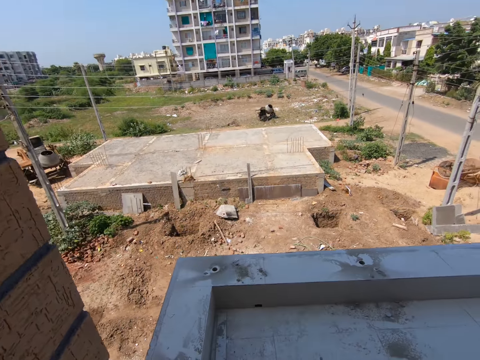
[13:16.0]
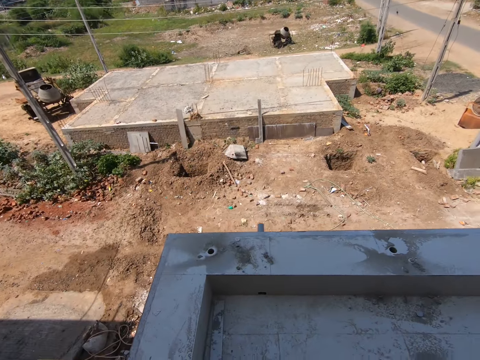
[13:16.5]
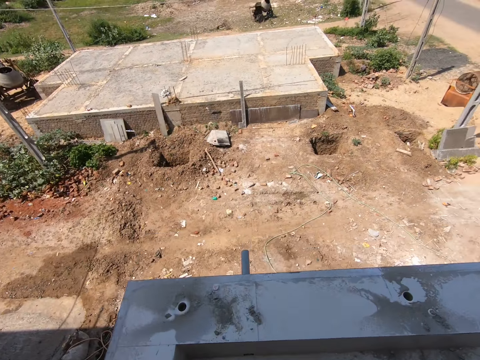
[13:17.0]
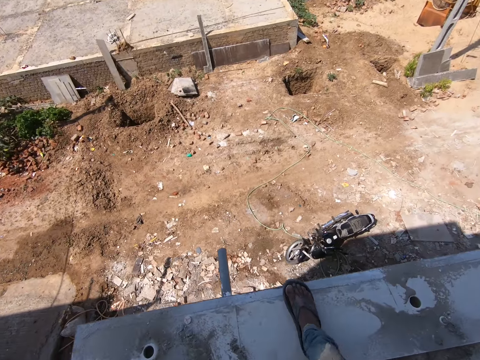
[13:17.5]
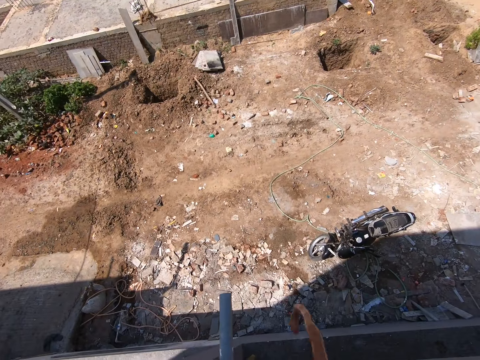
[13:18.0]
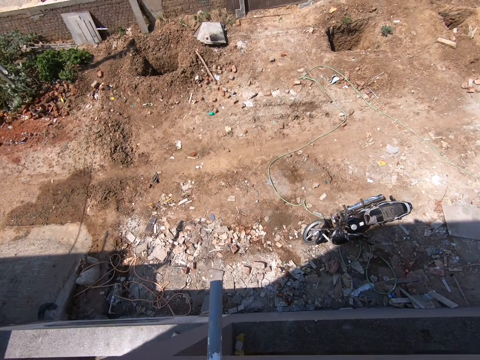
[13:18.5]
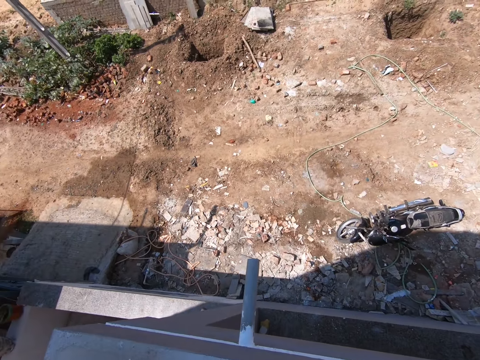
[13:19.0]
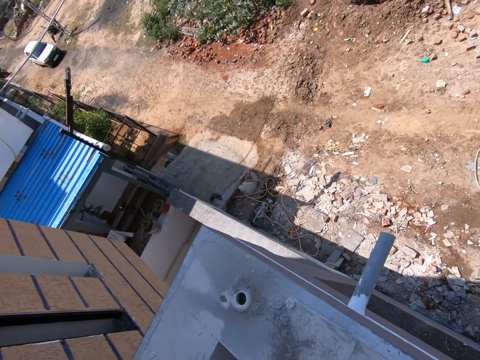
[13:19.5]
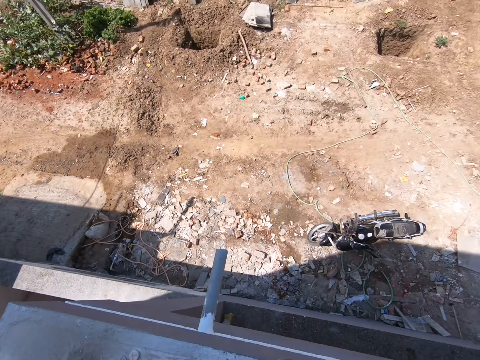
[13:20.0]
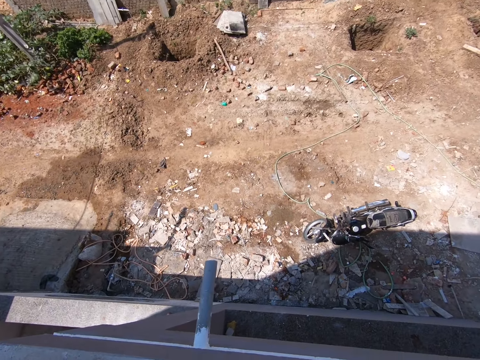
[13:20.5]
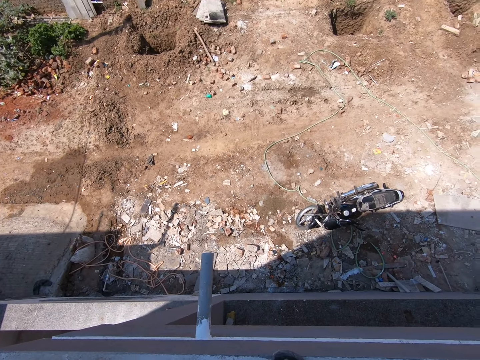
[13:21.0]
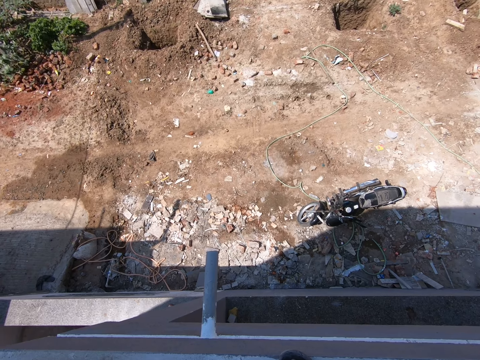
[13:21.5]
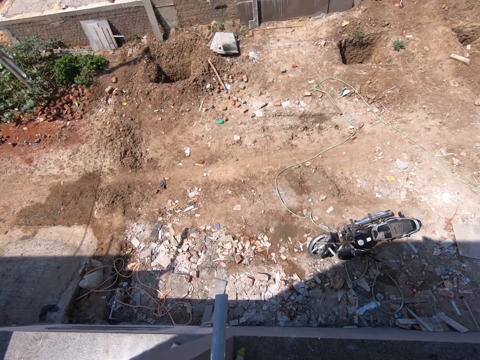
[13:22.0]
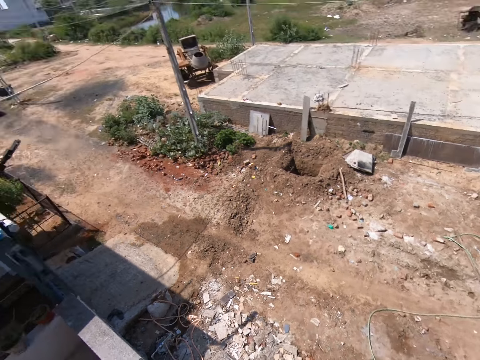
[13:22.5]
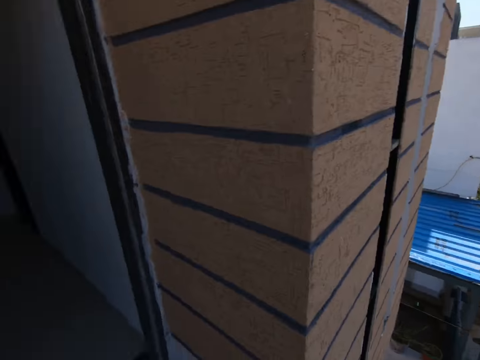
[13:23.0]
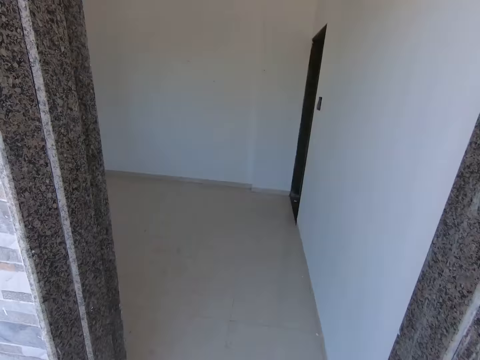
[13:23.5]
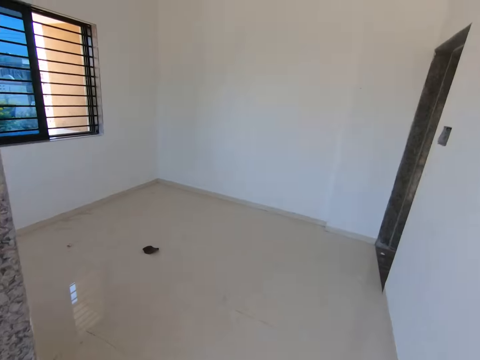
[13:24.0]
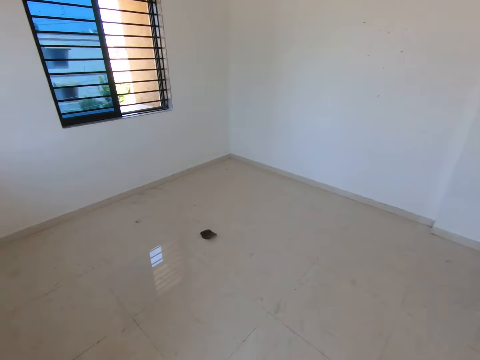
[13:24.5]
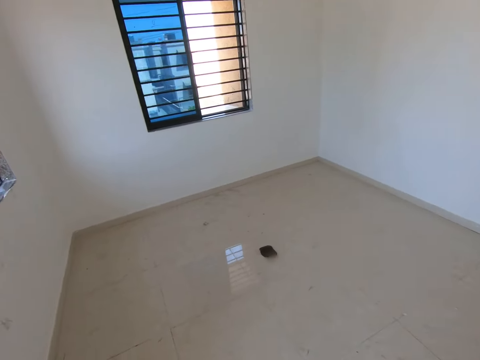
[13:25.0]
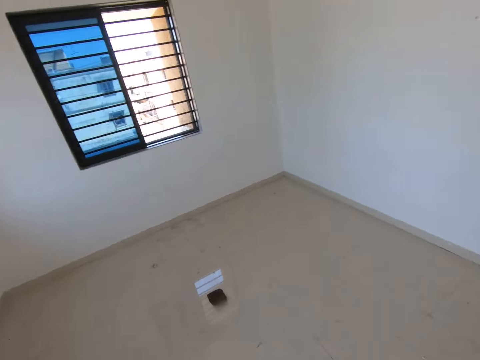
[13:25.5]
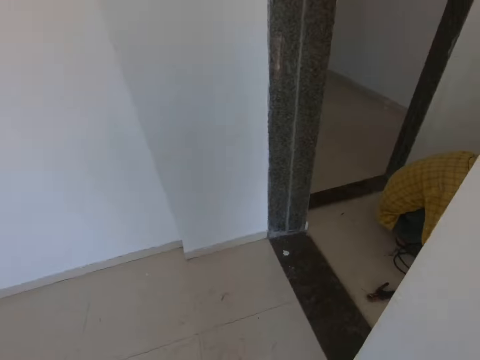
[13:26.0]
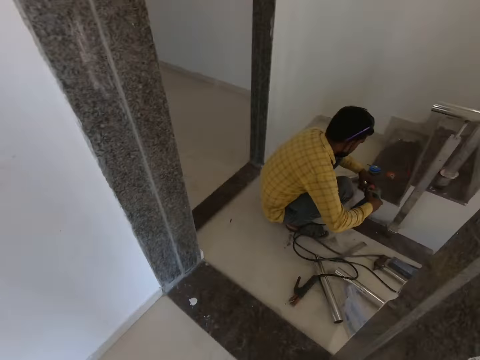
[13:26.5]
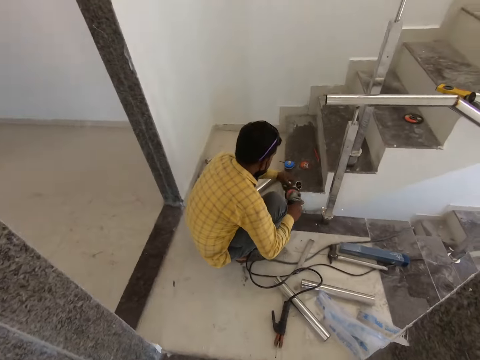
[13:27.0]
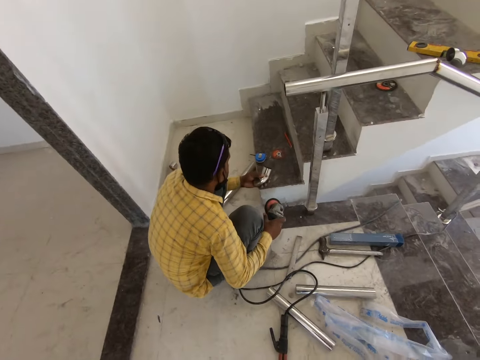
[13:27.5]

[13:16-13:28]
The camera wearer looks around the field. They throw something down. They look around. They look at a parked motorbike. They look at a road. They look in a room. They walk around the room. They look at a window. They look at the man.

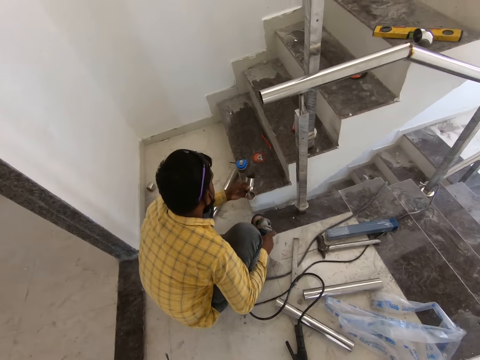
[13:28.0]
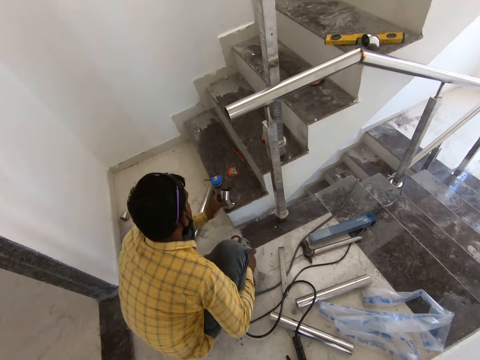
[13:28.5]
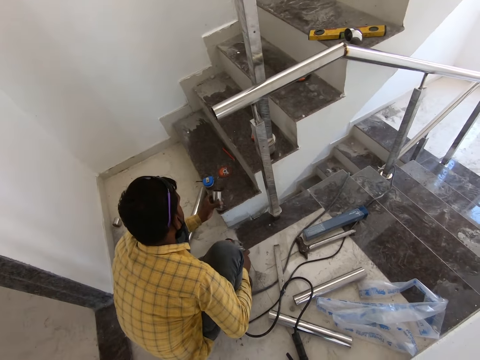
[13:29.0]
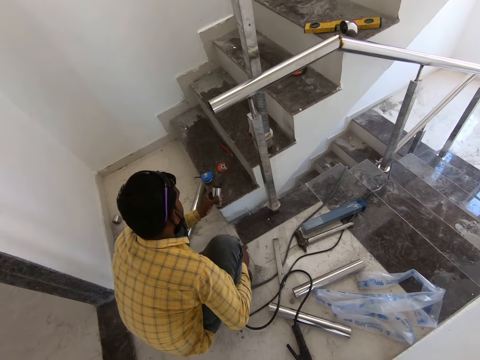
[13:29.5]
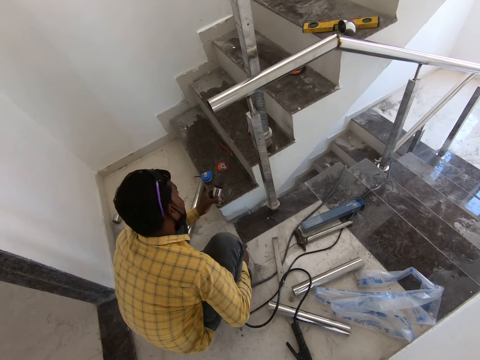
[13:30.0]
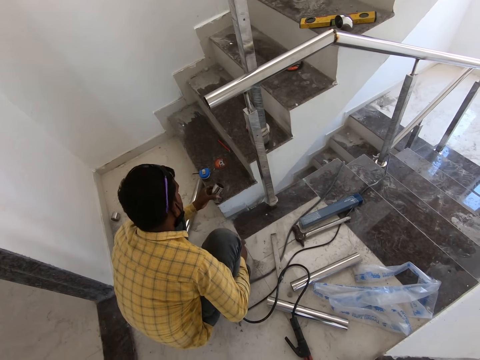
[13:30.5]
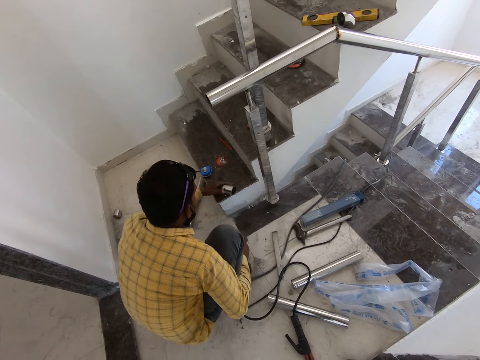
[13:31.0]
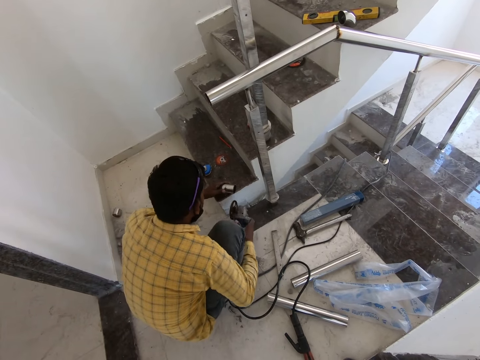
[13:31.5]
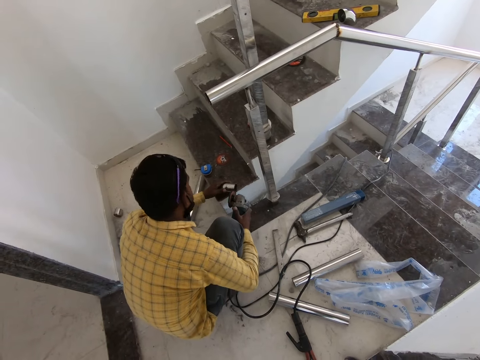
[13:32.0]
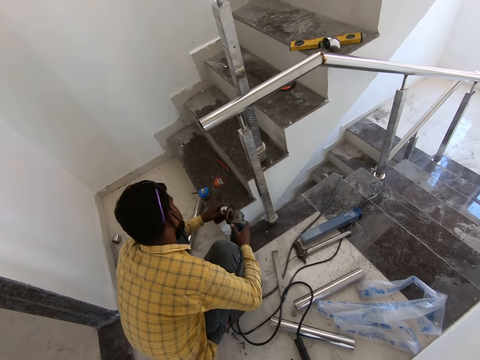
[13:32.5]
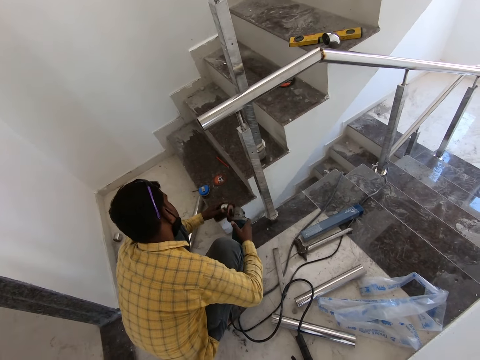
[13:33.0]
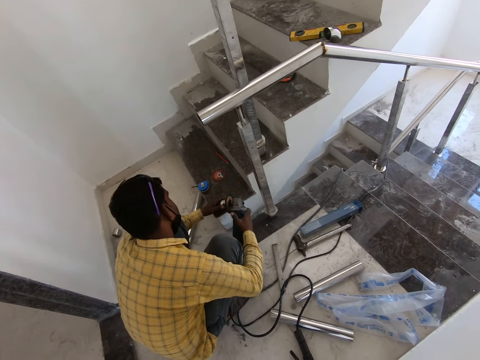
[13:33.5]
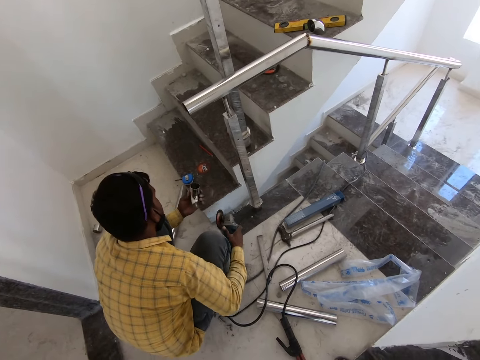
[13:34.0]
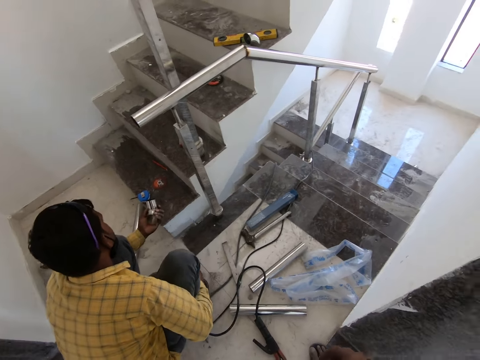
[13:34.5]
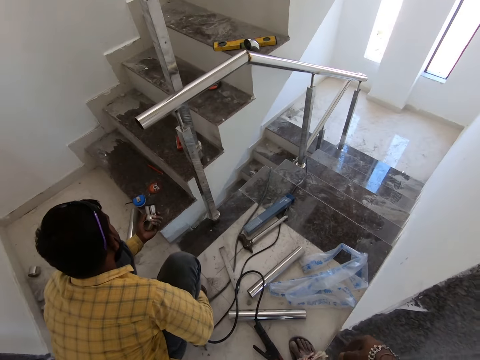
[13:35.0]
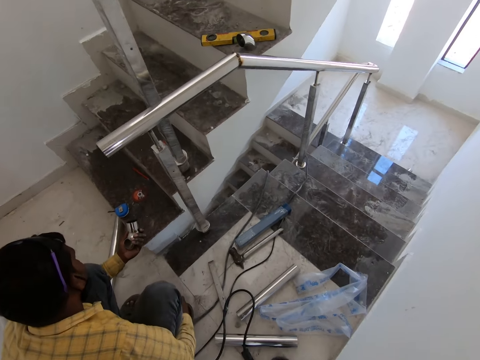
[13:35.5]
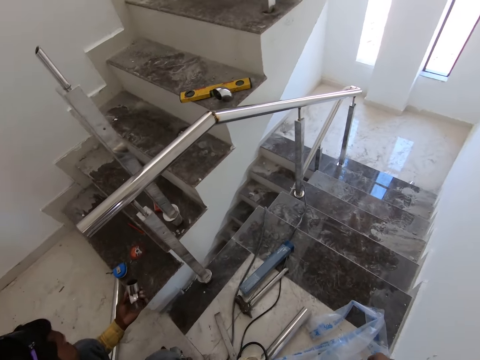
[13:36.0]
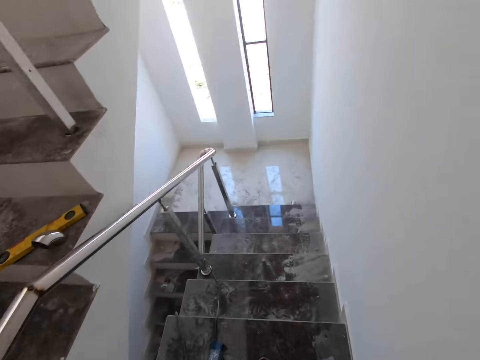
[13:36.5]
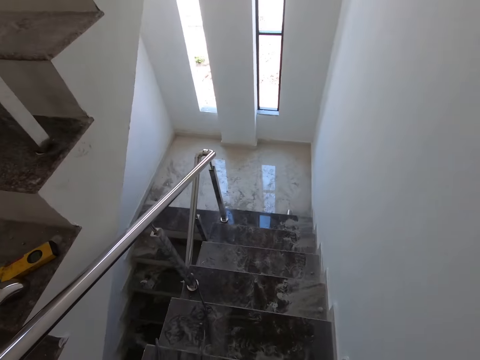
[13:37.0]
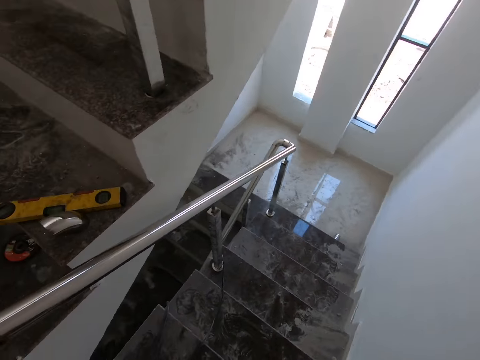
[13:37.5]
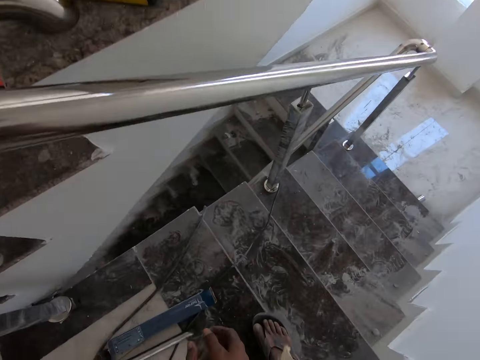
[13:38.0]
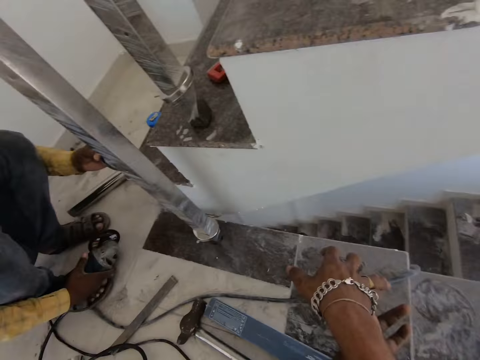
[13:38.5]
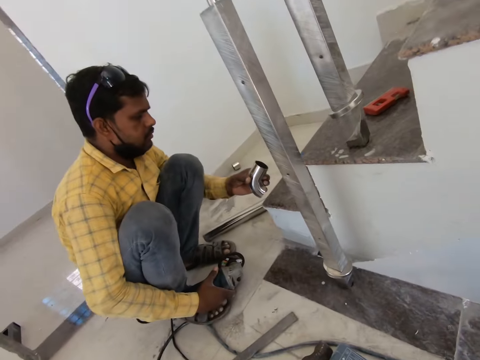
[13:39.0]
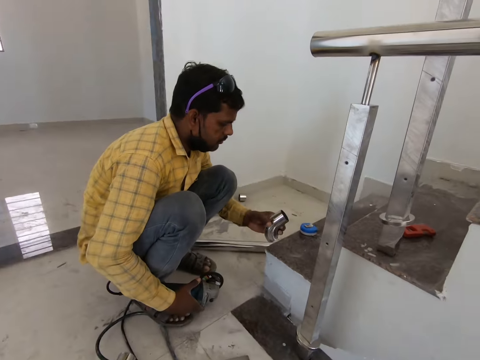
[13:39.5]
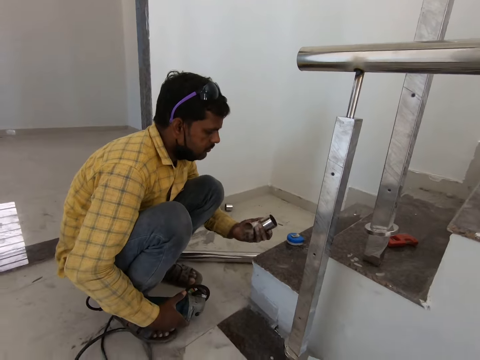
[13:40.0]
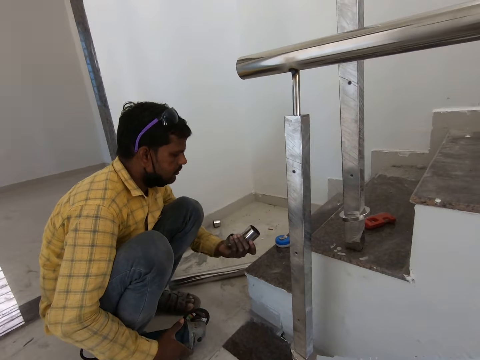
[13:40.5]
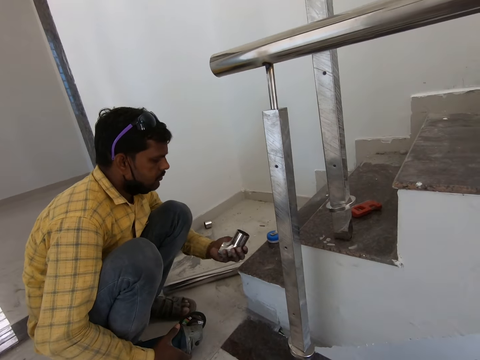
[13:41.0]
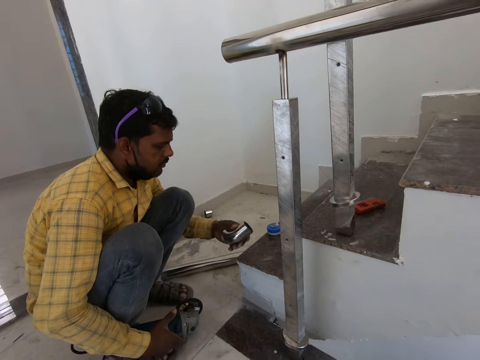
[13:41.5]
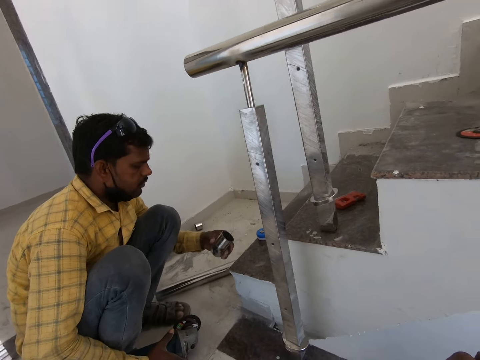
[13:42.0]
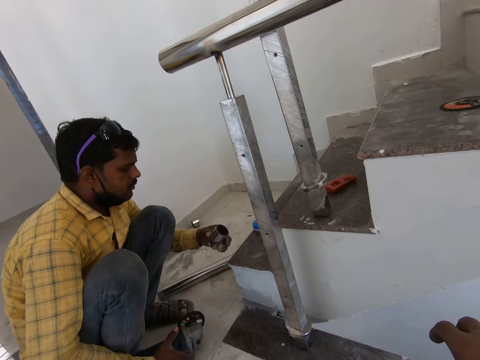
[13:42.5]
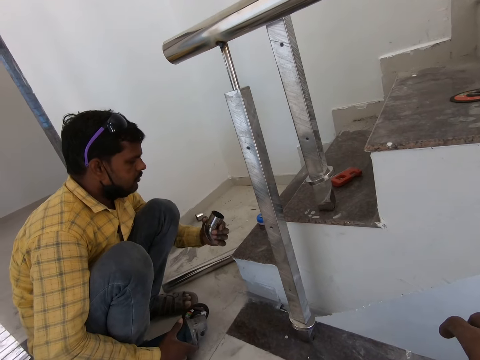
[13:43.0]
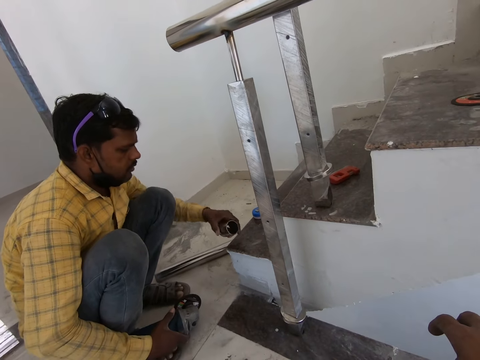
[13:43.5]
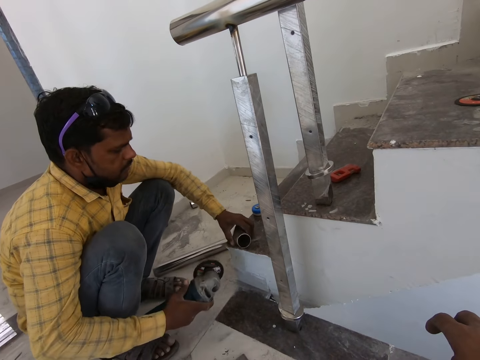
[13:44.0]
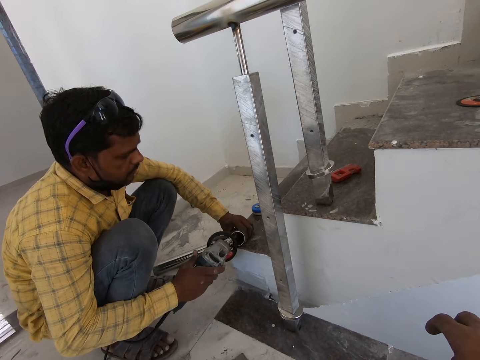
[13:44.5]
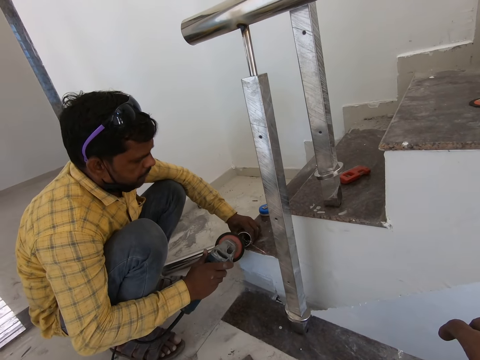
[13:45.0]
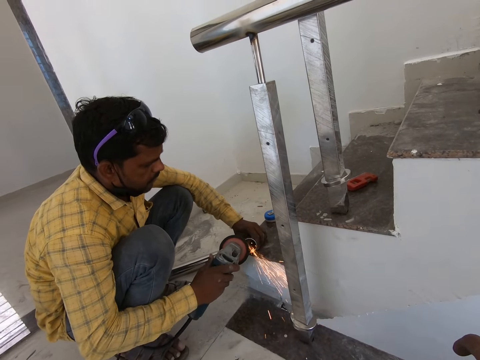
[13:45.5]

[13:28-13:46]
The man holds a piece of metal. The man holds the grinder. The camera wearer converses with the man. The man places the piece of metal on a staircase. The man polishes the piece of metal. The man looks at the piece of metal. The man holds the metal. The camera wearer looks at the staircase. They walk downstairs. They lower a hand. They look at the man. They converse with the man. The man holds the metal. The man looks at the piece of metal.
